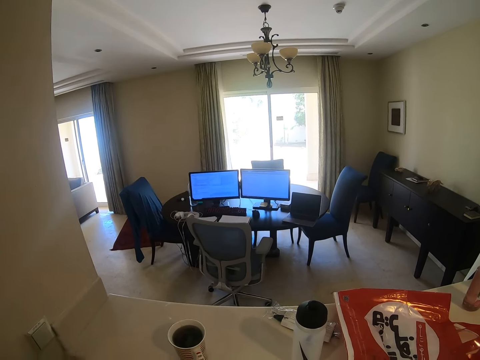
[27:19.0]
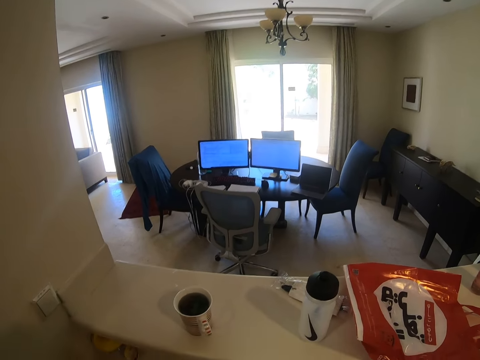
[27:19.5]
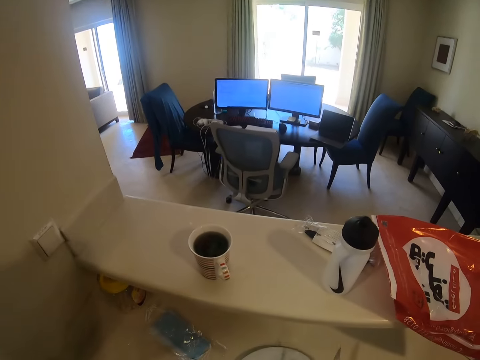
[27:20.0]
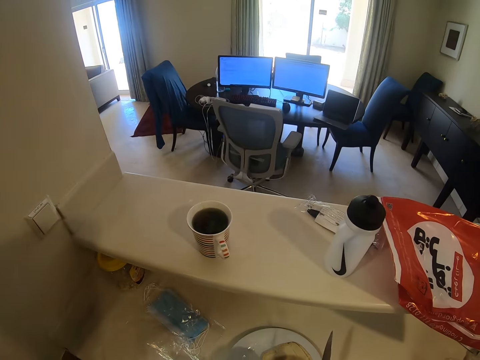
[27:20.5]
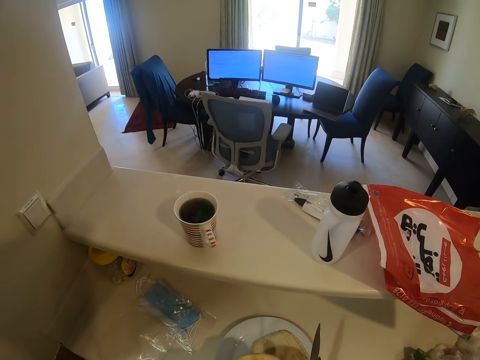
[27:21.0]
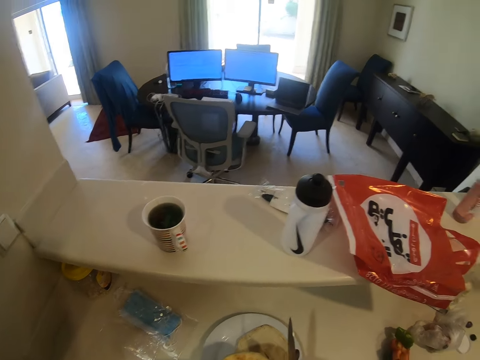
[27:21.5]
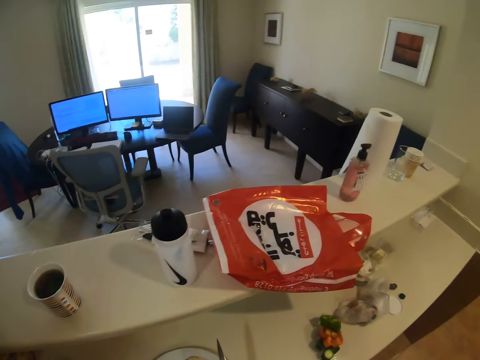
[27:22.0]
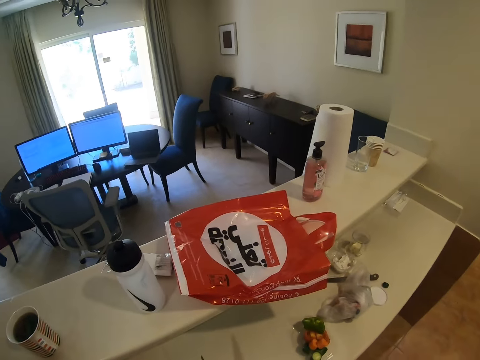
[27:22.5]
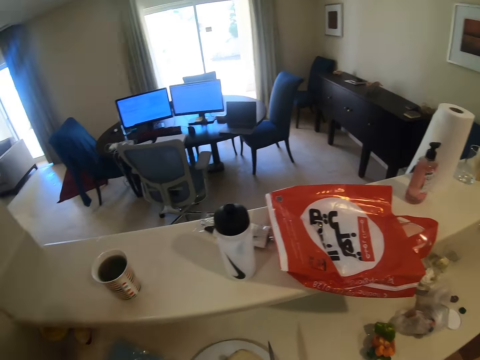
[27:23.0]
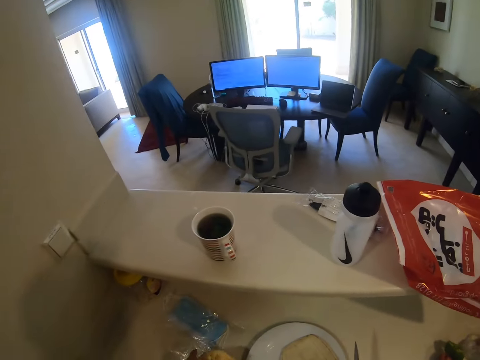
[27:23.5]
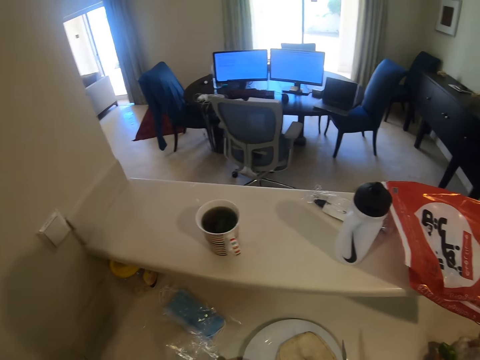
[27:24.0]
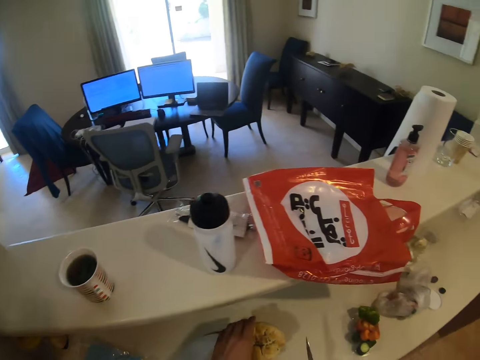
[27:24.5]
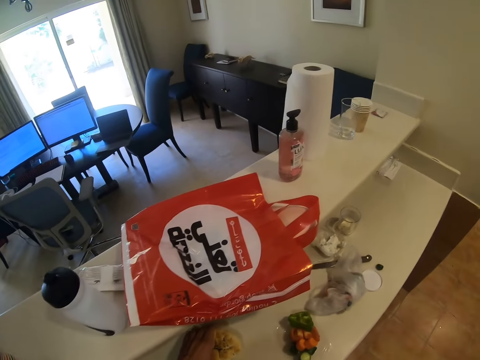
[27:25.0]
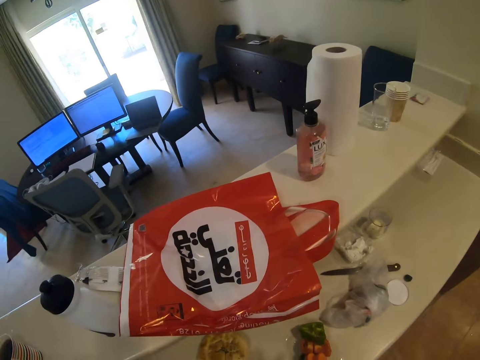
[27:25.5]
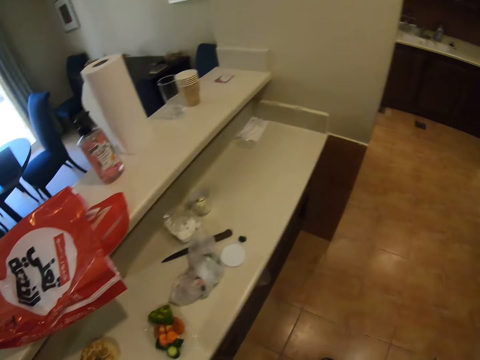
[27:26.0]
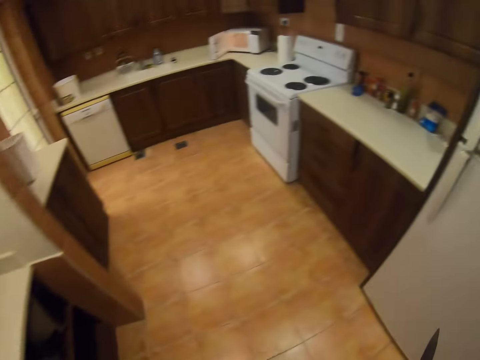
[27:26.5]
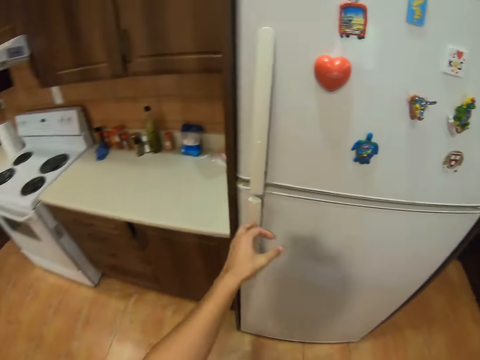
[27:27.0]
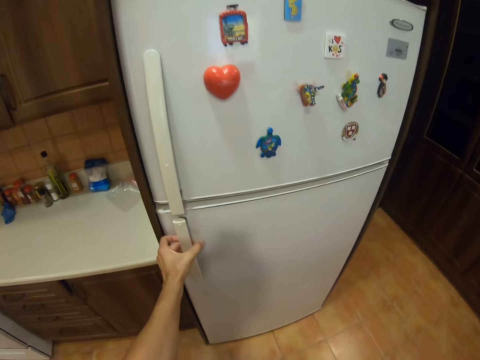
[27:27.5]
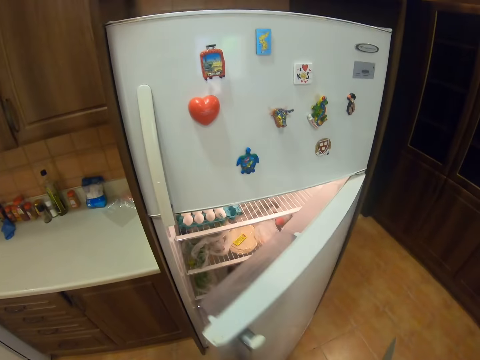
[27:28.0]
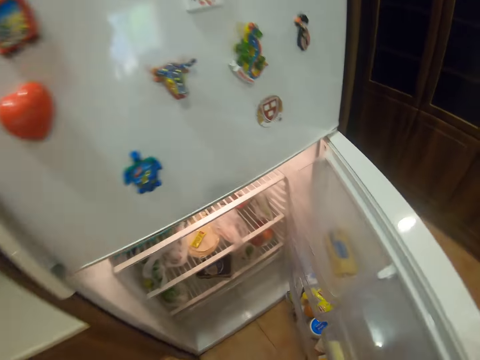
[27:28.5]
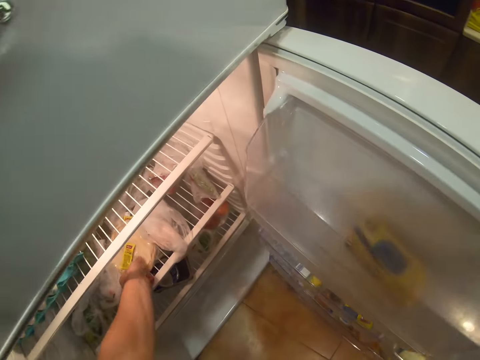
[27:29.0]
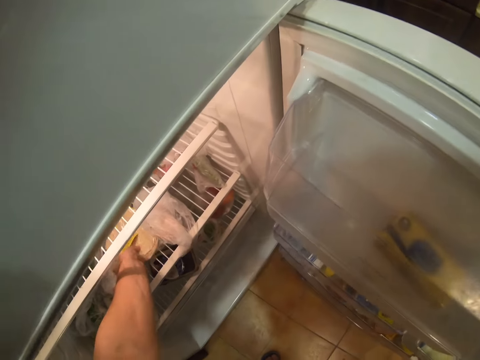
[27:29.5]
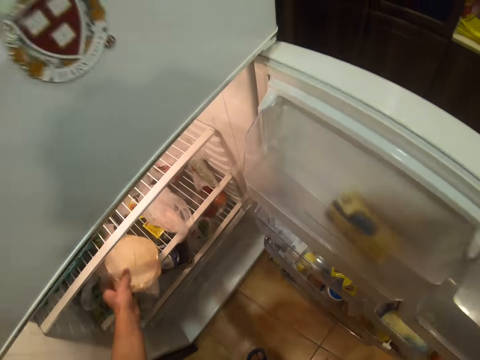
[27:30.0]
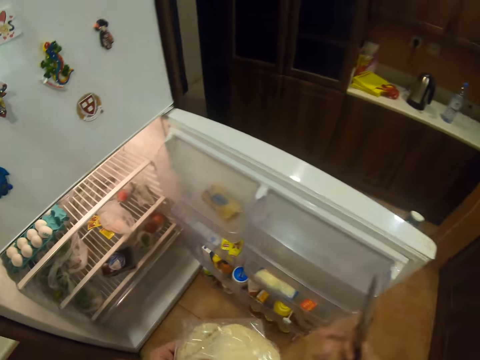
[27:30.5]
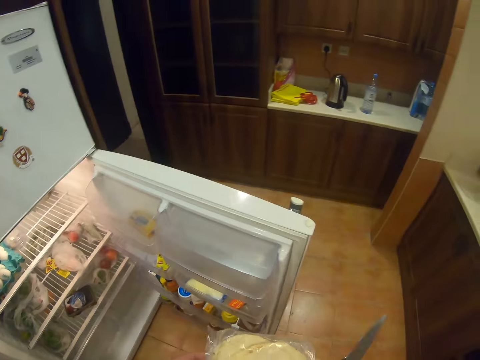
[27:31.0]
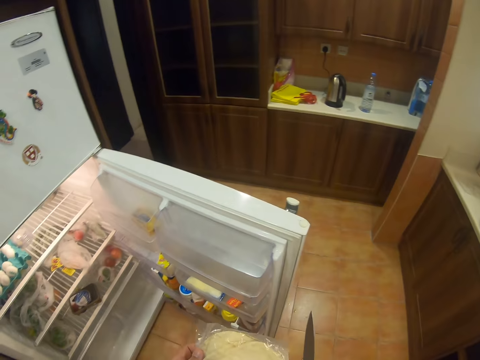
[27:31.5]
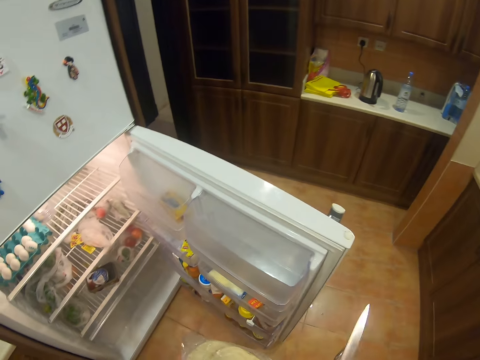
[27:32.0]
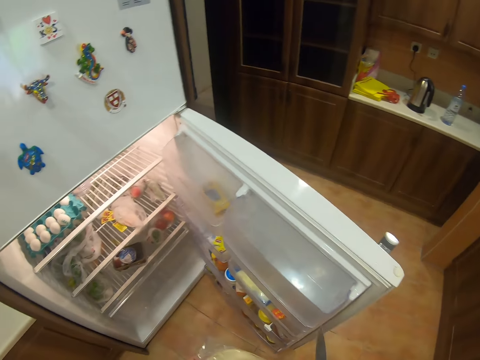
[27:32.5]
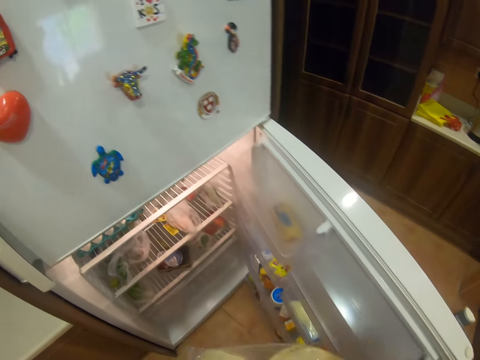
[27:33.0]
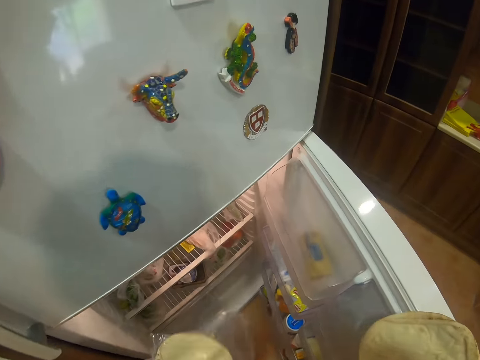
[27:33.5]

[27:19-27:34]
The camera wearer looks around the house. They open the kitchen. They open the fridge. They pick the flatbreads from the fridge.

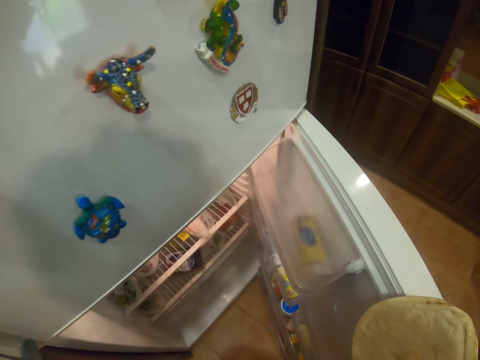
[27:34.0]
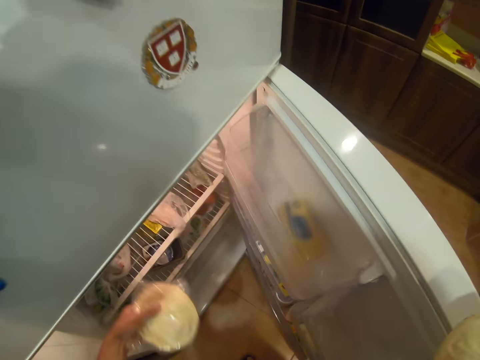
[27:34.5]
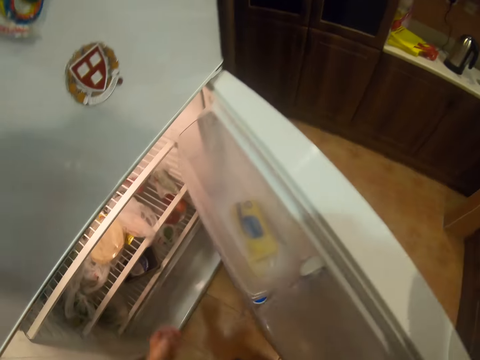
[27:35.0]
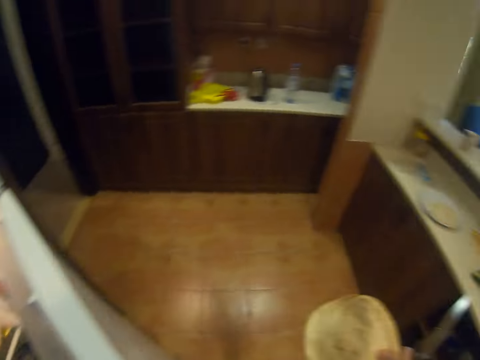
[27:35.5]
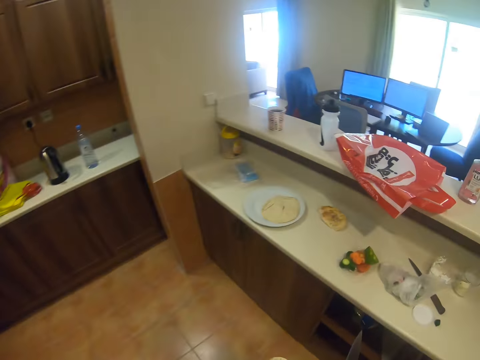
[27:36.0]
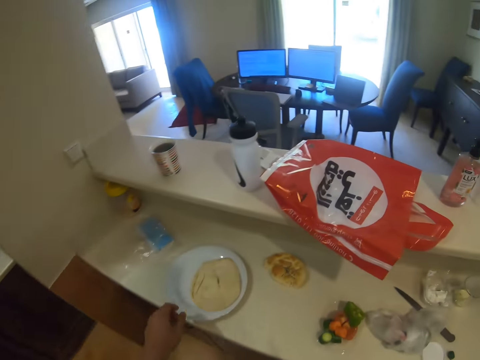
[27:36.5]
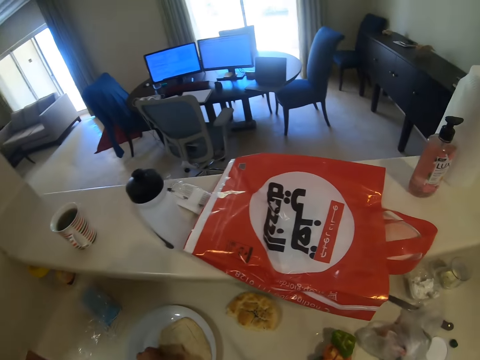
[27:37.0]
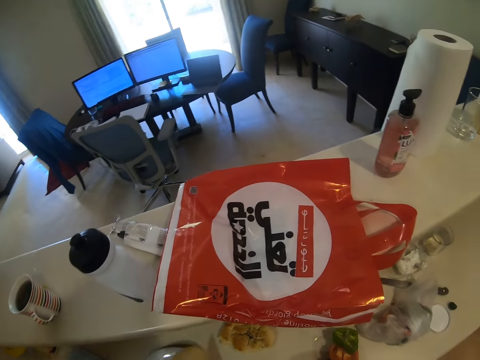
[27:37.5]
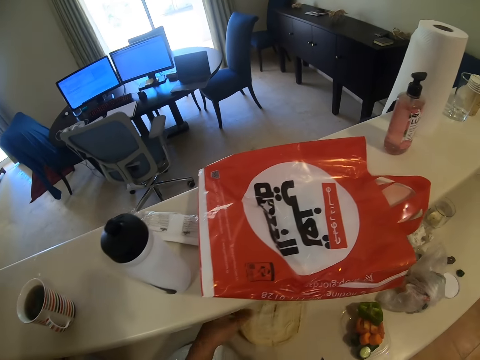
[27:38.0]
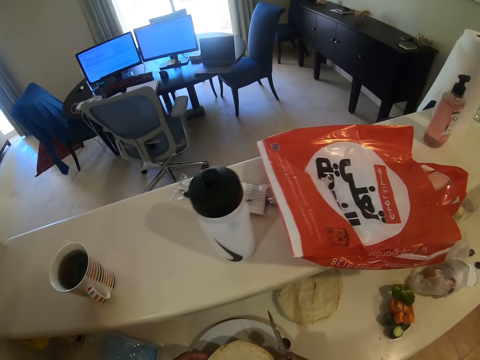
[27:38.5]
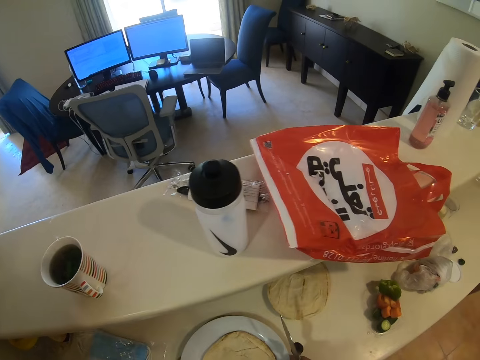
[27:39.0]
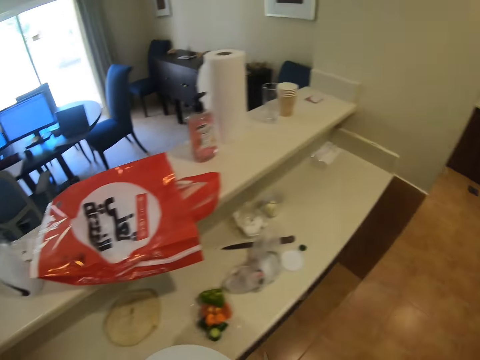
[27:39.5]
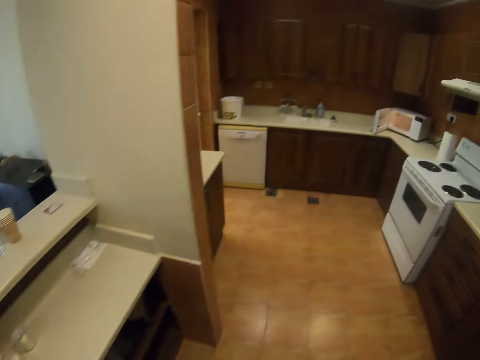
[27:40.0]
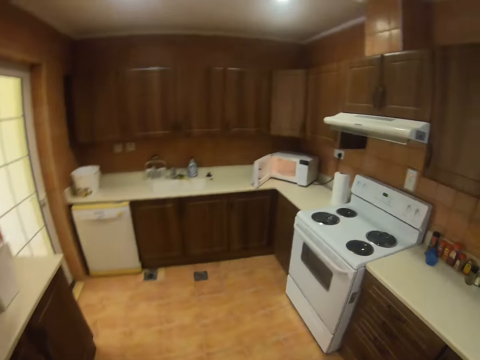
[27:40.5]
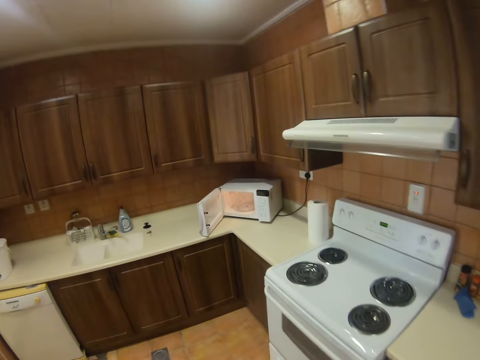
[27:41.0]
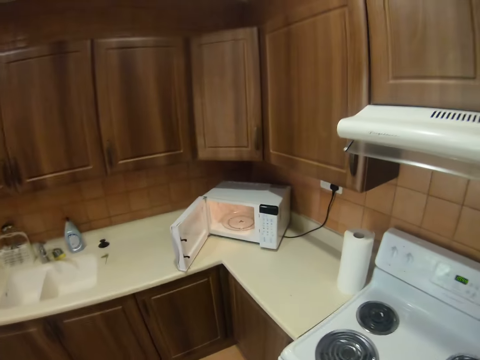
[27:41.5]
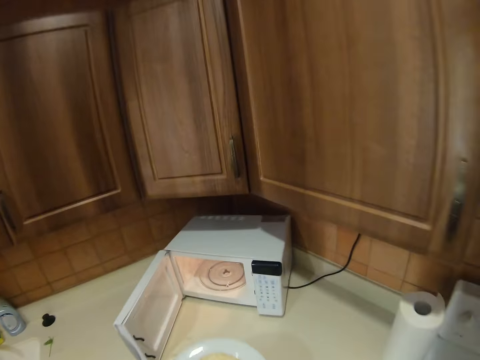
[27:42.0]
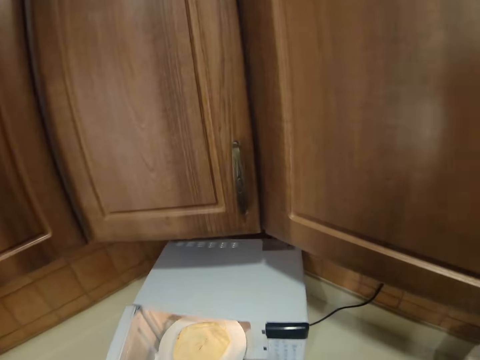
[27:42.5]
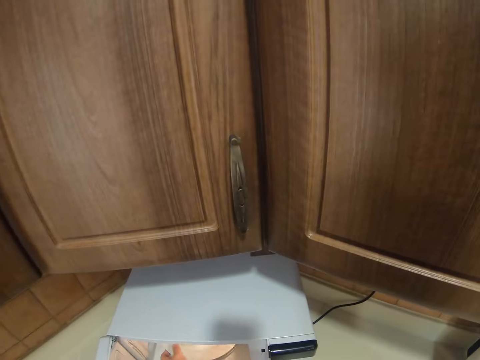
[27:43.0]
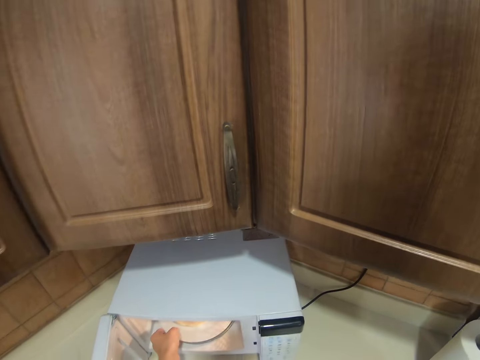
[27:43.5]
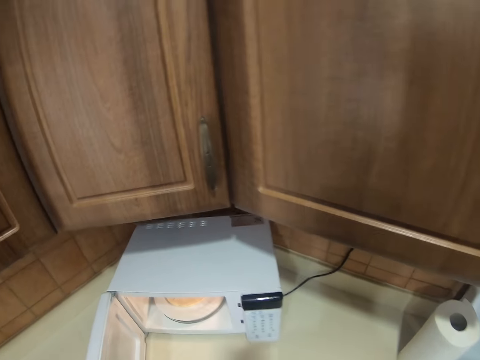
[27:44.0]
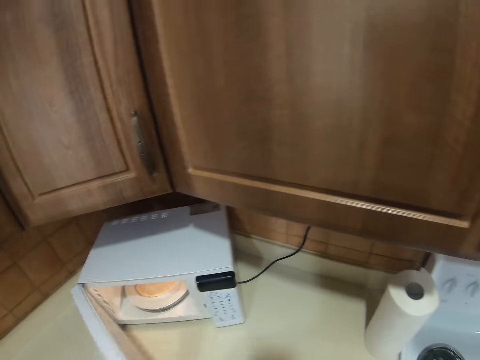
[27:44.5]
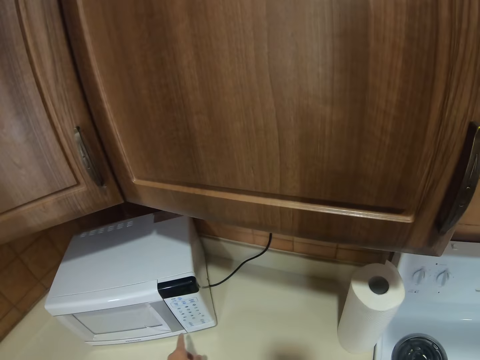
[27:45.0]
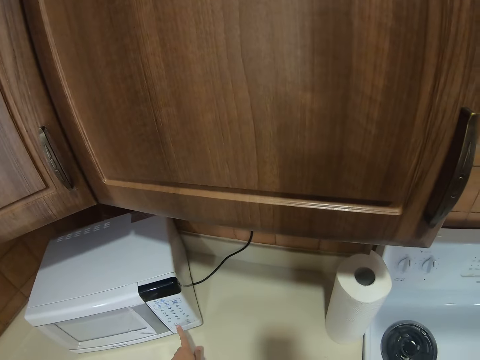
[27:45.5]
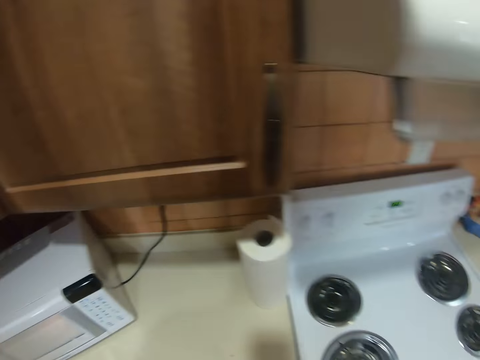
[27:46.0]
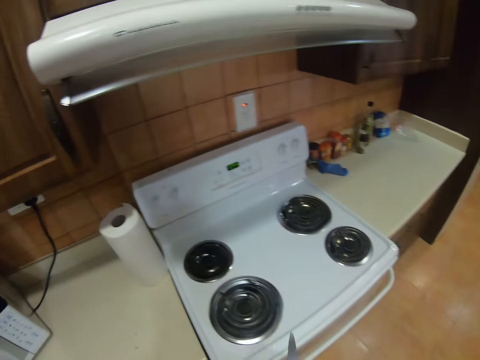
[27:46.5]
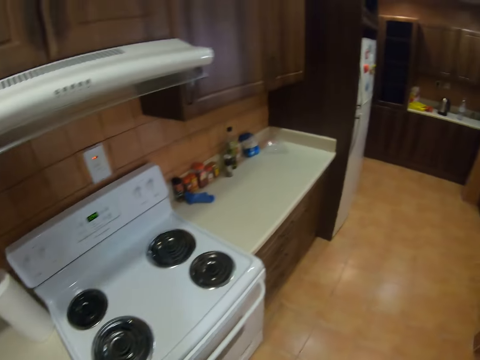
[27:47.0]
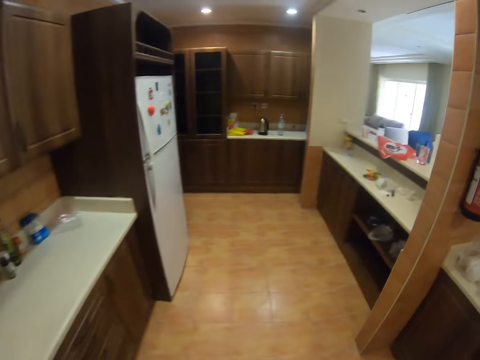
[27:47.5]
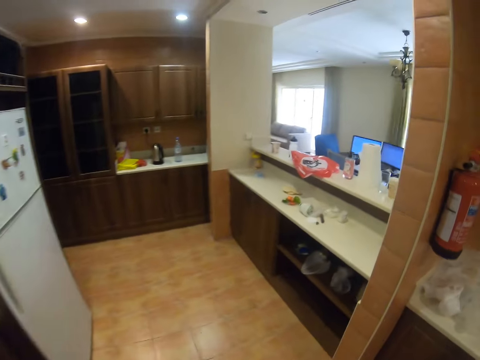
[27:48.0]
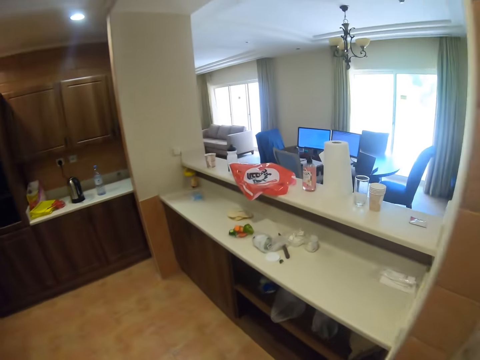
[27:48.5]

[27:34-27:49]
The camera wearer removes something from the paper. They return something into the fridge. They carry the flat breads. They pick something from the plate. They place the flat breads on the plate. They take the plate of flat breads. They place the plate of flatbreads in the microwave. They close the microwave. They press the microwave. They walk around the kitchen.
